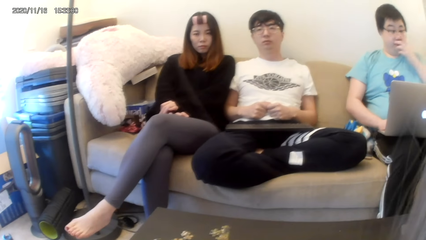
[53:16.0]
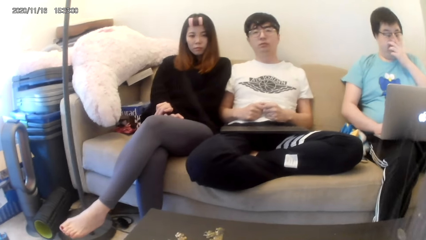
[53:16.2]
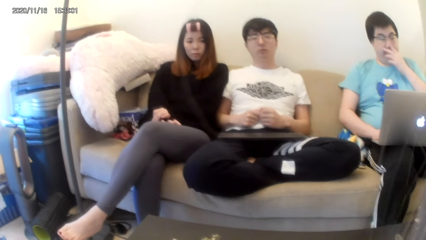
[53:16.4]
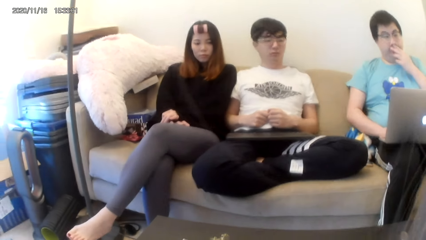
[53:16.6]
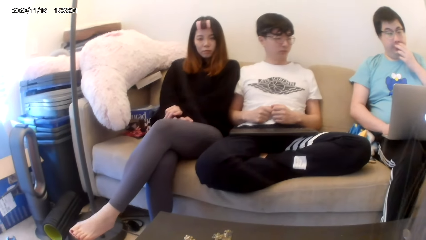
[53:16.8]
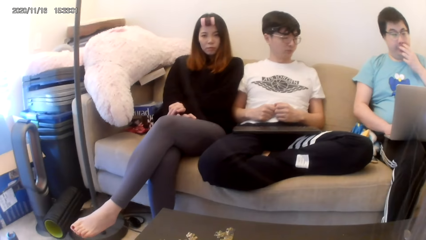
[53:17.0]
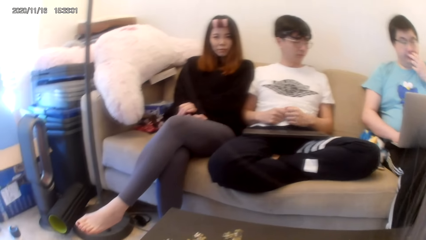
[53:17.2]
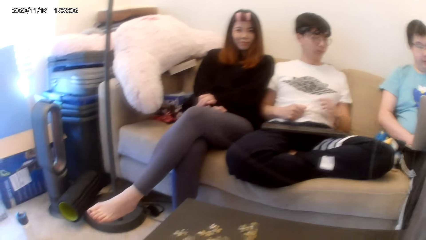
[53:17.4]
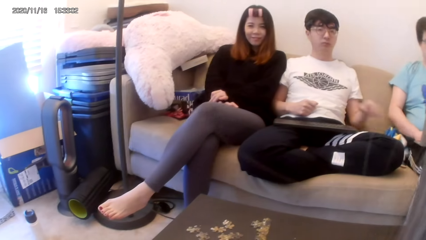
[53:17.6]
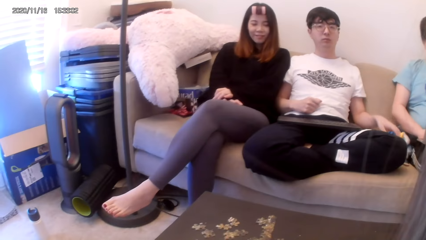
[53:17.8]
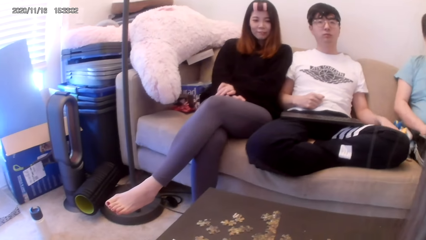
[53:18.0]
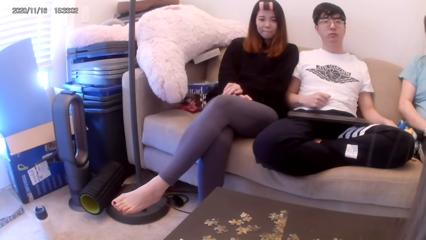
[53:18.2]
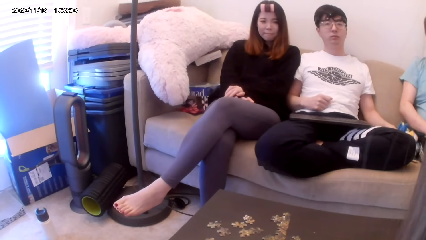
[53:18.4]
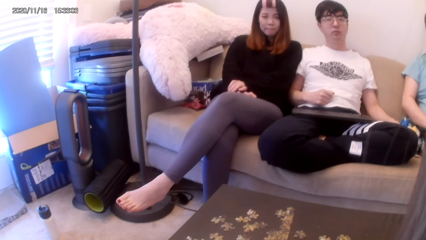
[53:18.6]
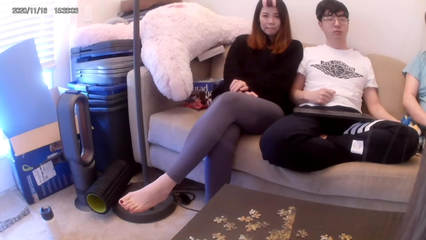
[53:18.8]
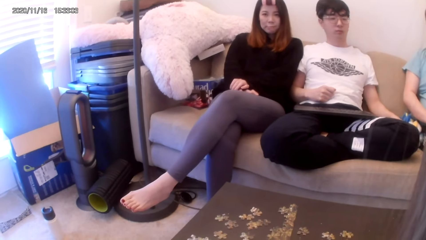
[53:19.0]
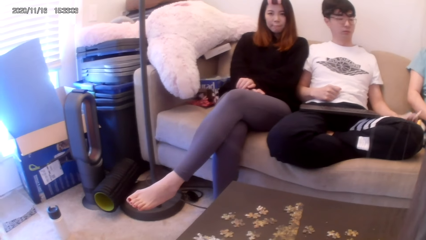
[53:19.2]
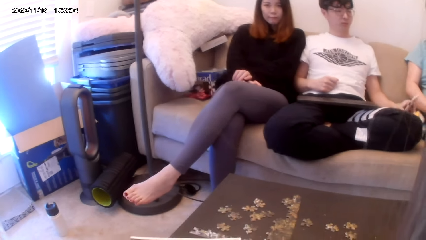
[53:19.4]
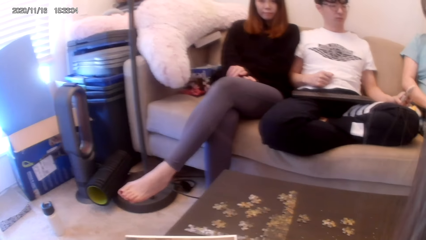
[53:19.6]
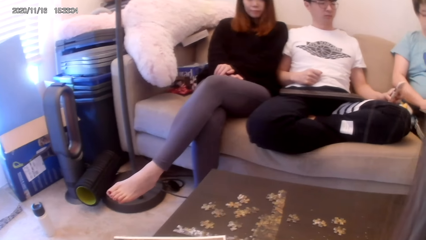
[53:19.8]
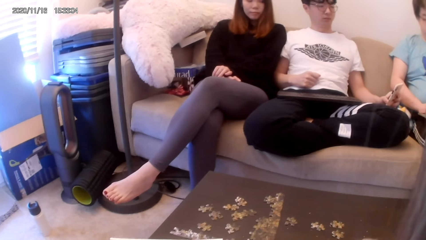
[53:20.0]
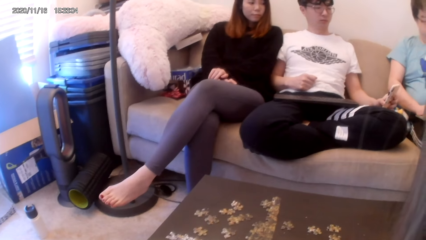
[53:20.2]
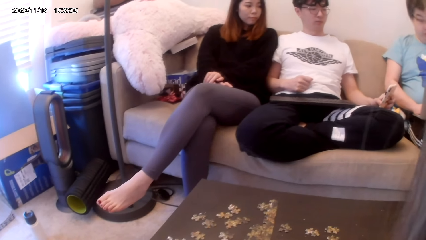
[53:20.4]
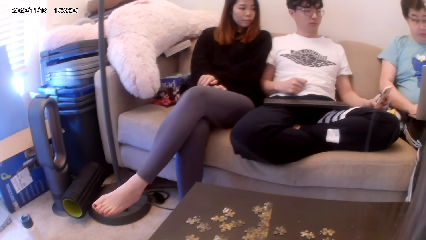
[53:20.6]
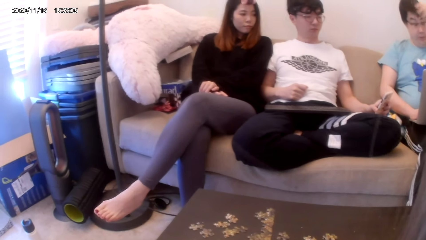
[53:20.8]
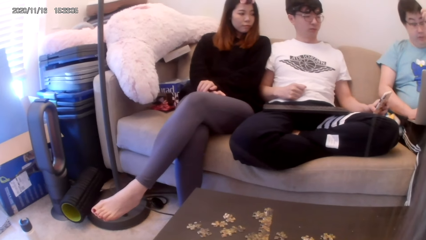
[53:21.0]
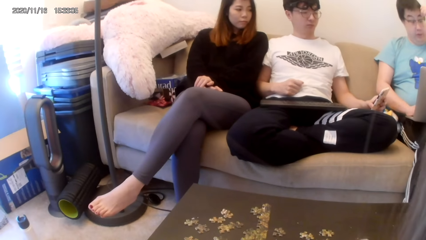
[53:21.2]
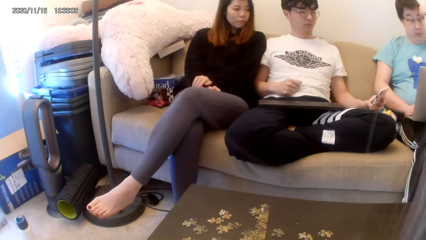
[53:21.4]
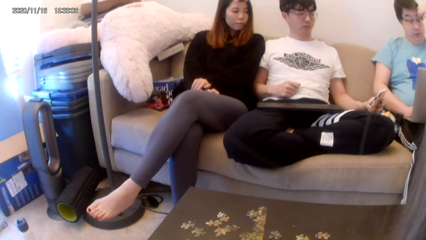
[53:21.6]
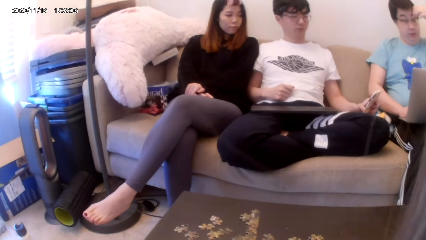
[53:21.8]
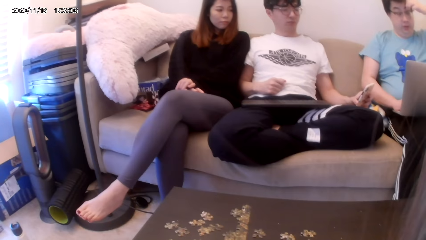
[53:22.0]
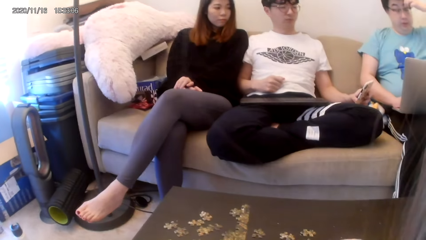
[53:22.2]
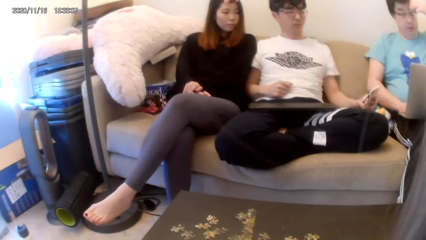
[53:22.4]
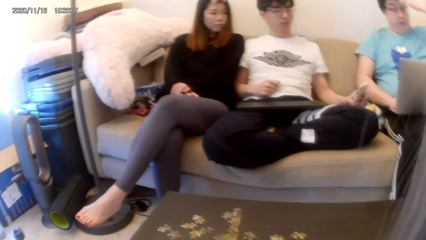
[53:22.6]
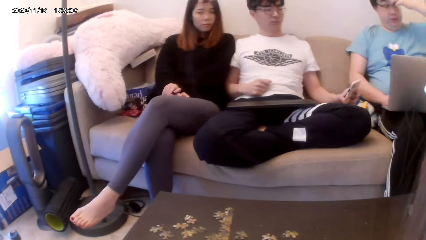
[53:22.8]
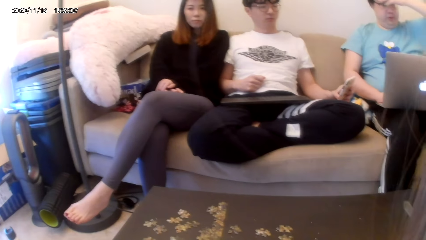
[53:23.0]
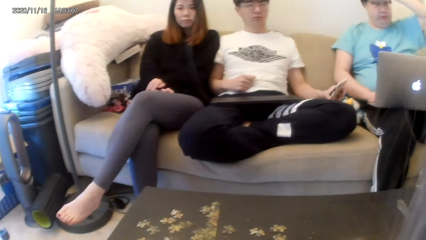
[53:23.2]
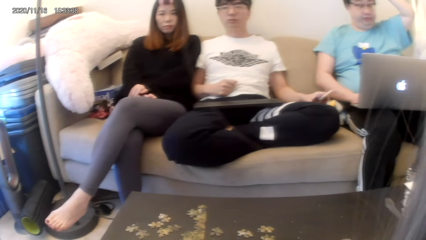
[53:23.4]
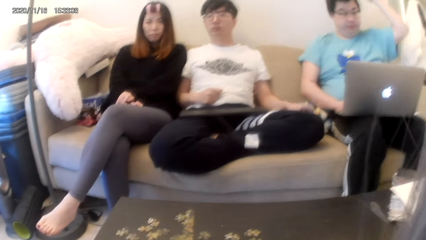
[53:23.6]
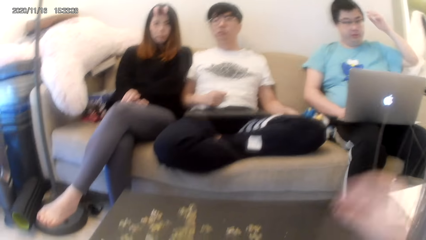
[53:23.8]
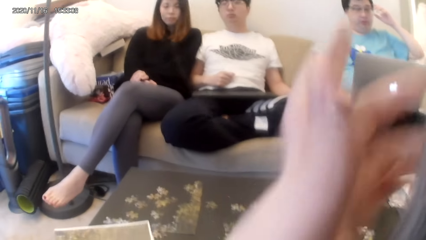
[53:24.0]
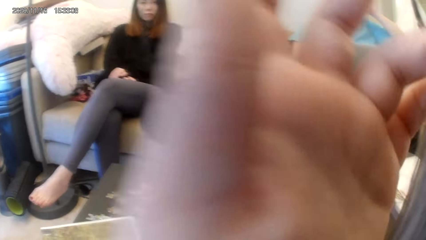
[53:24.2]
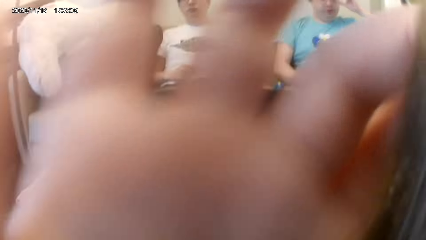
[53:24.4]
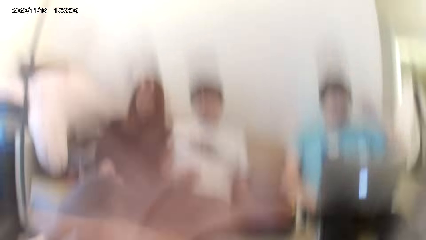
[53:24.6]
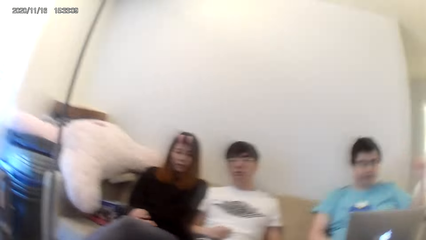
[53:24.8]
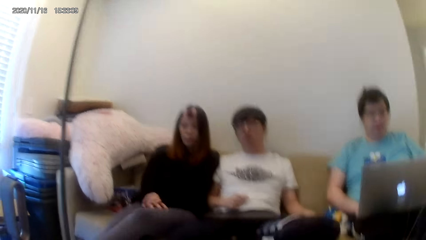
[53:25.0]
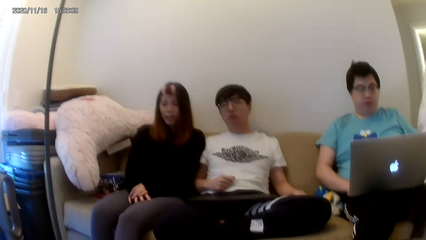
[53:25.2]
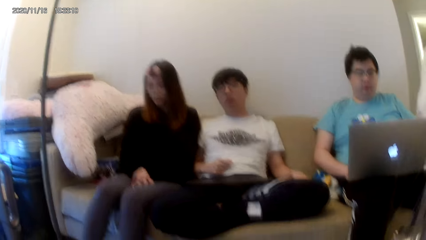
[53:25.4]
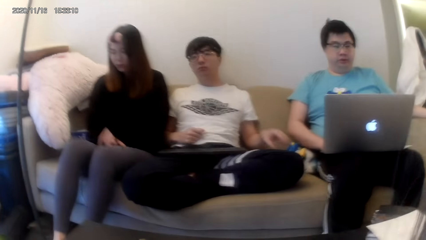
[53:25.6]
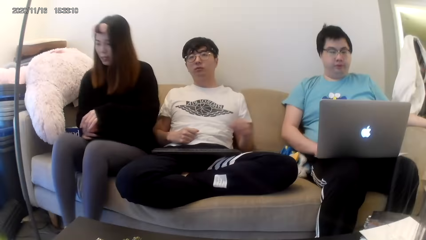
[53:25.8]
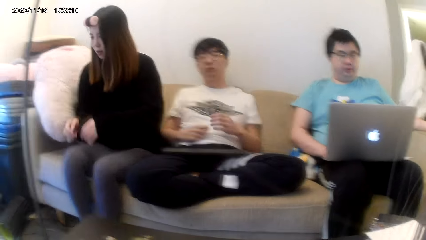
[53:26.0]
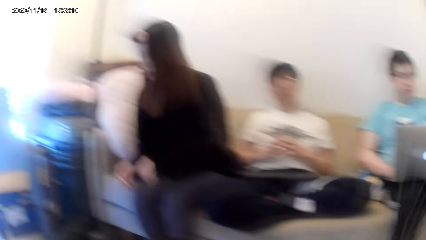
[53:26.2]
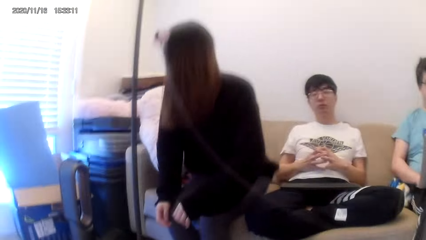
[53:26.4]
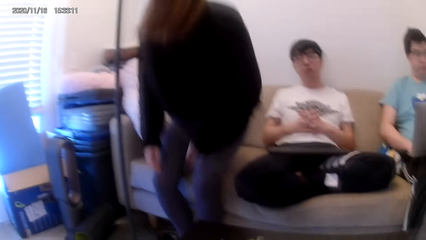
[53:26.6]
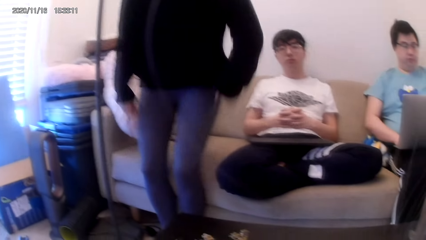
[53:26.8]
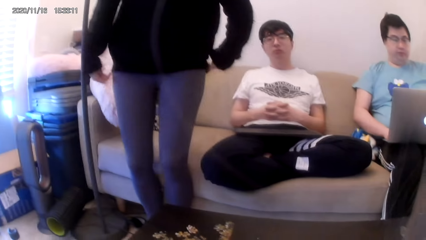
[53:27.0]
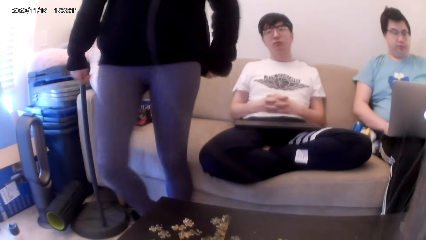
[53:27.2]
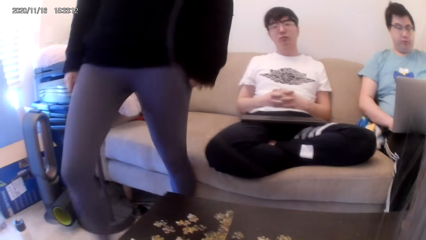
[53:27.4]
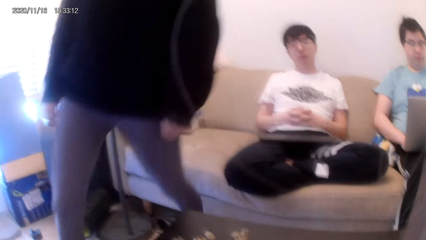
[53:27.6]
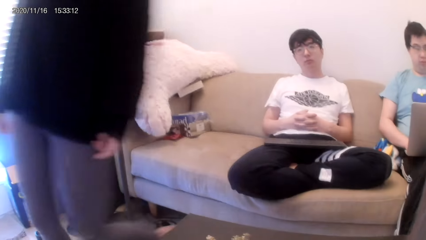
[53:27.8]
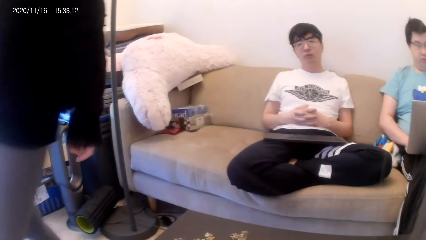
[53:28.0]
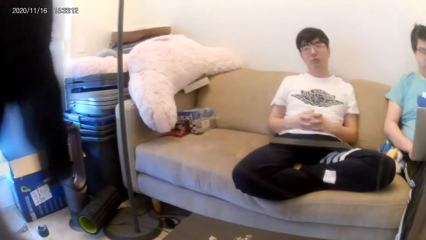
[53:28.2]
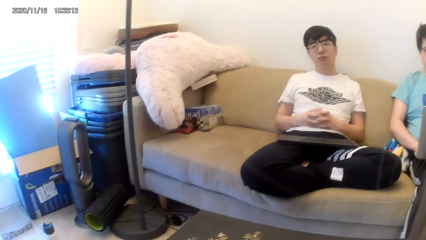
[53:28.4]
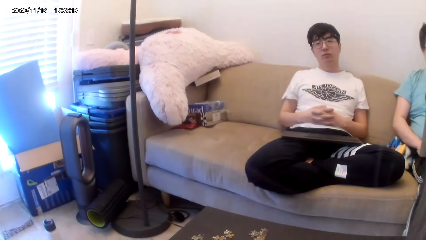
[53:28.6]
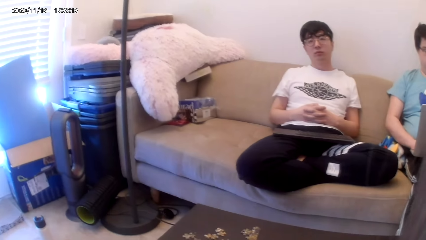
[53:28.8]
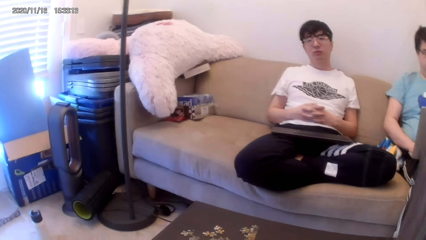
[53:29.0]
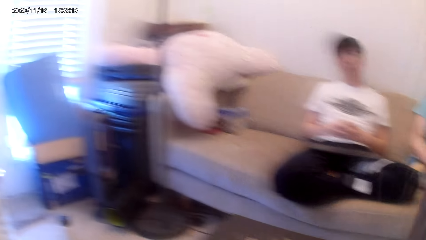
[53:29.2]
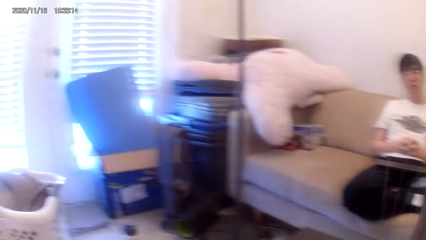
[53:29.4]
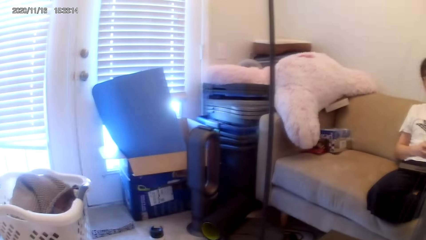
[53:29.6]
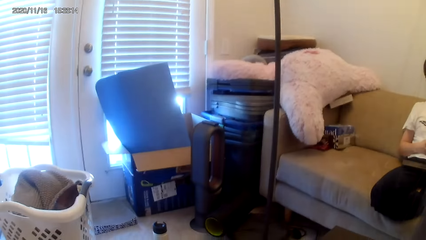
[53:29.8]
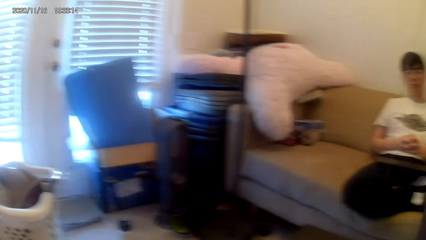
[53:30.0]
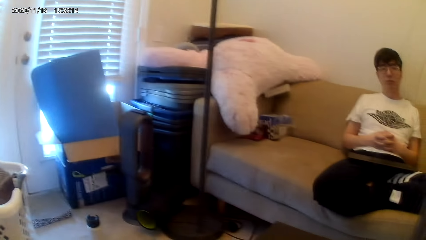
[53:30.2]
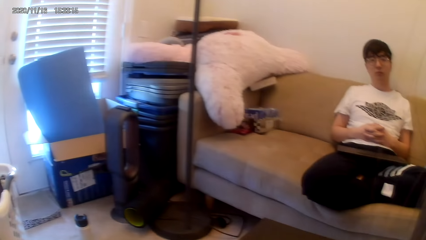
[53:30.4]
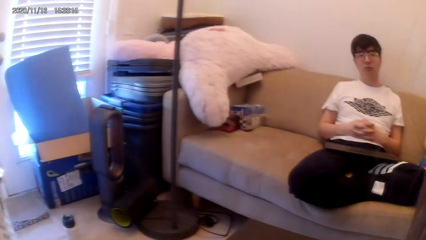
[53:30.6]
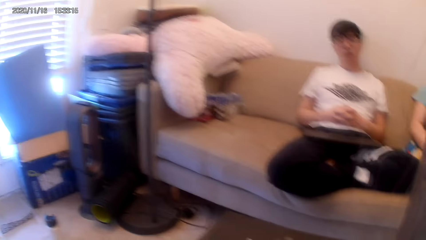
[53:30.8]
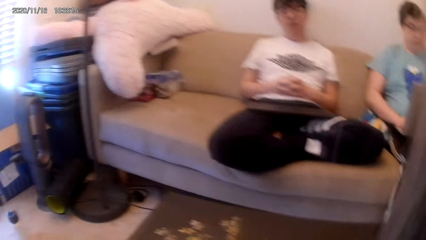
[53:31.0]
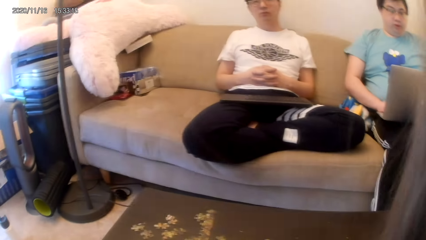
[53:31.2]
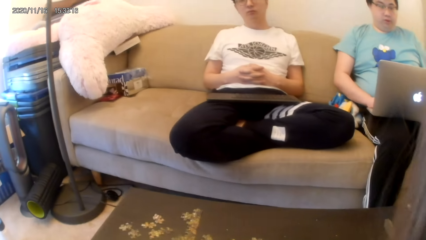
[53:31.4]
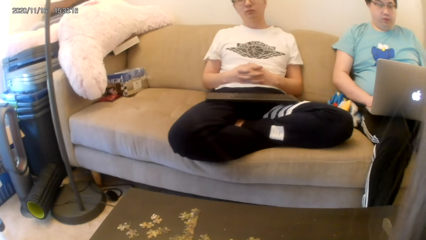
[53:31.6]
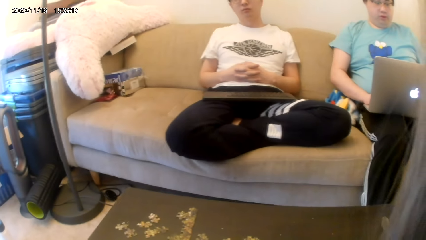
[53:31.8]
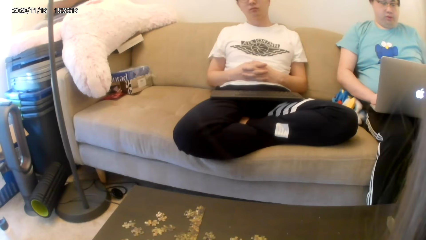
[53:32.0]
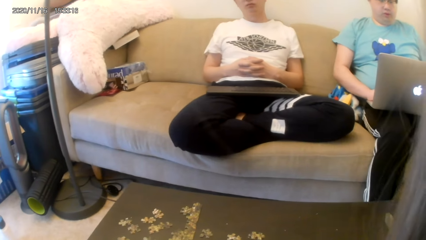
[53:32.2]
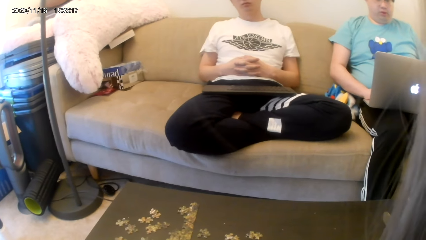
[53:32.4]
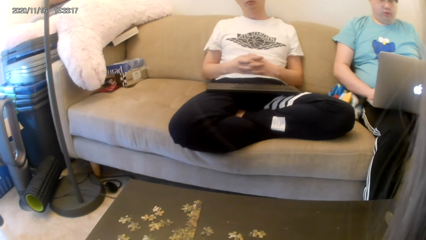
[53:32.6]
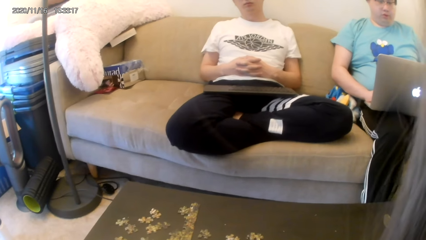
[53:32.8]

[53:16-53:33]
The camera wearer converses. A man checks the phone. The camera wearer adjusts the camera. A woman converses with the camera wearer. The camera wearer stands up. A woman walks around. The camera wearer looks left.
